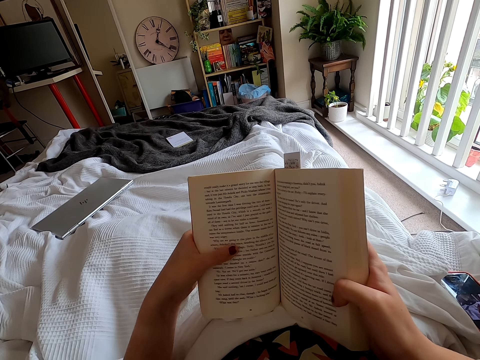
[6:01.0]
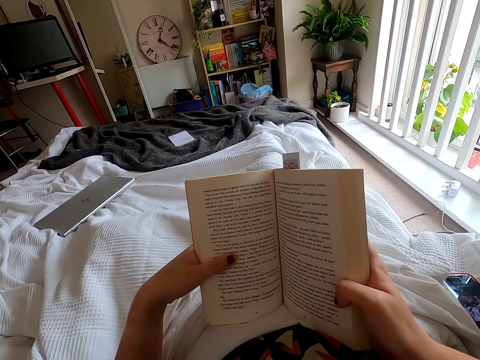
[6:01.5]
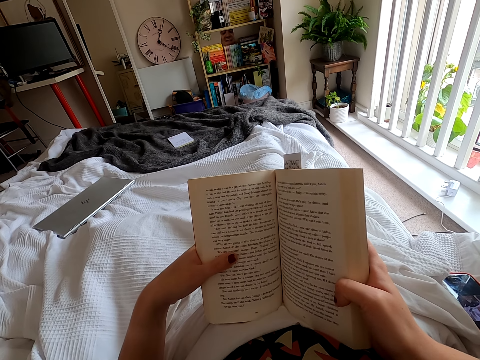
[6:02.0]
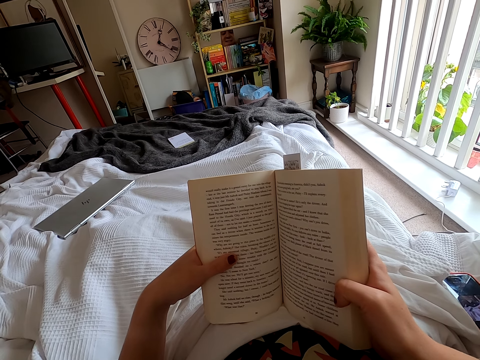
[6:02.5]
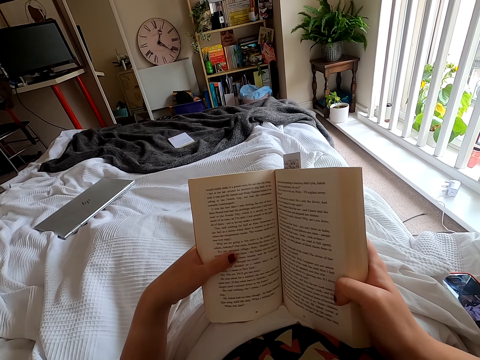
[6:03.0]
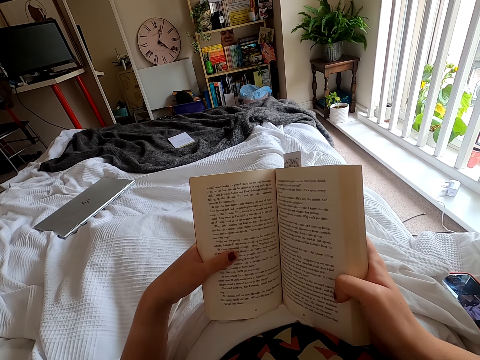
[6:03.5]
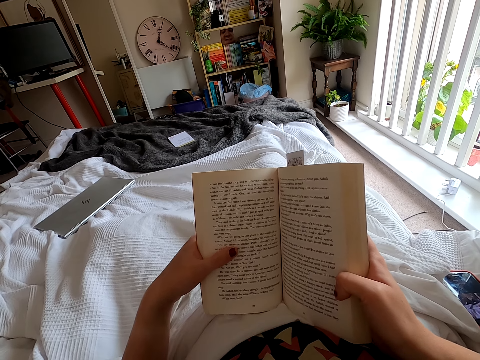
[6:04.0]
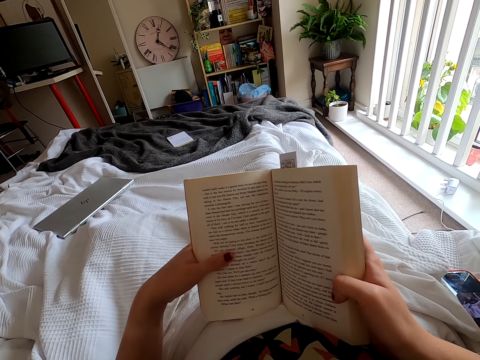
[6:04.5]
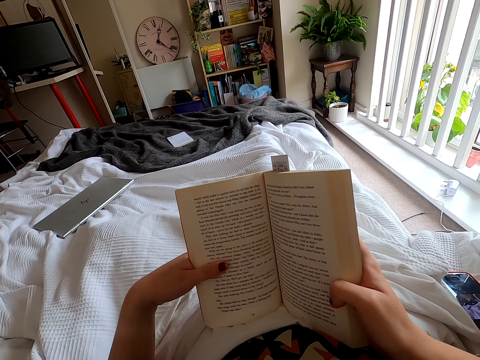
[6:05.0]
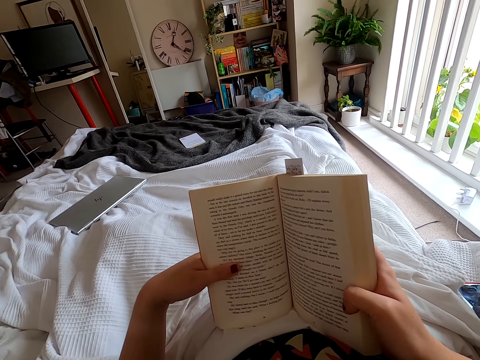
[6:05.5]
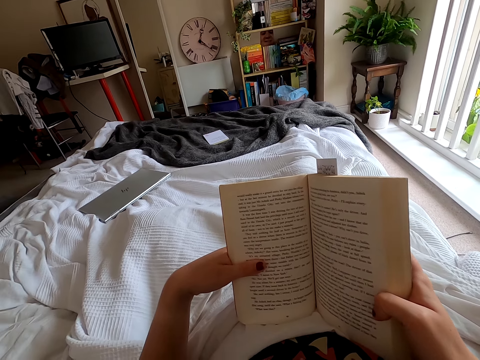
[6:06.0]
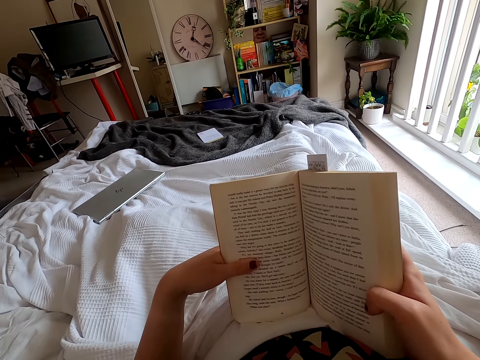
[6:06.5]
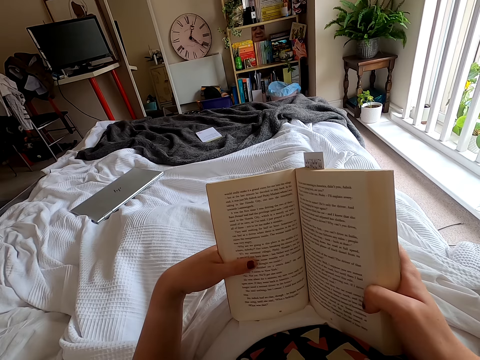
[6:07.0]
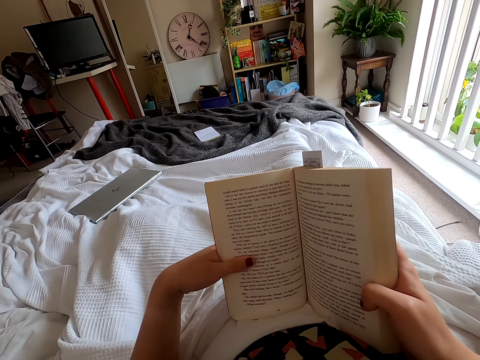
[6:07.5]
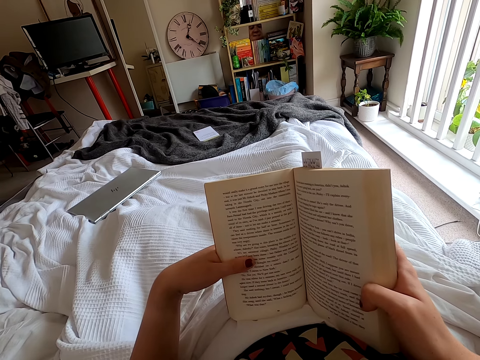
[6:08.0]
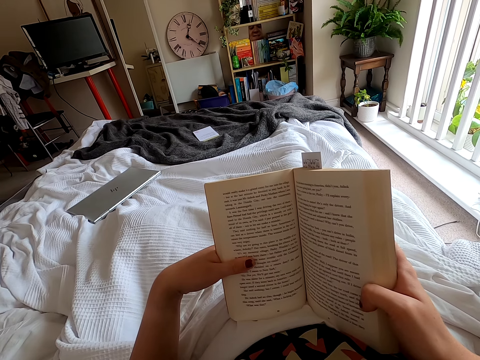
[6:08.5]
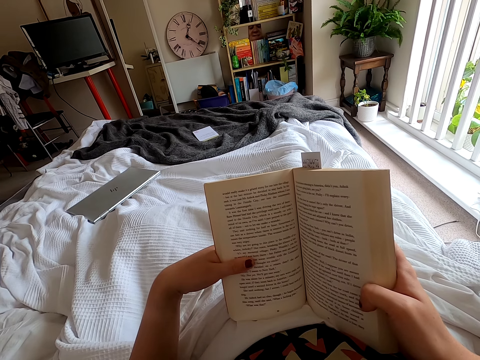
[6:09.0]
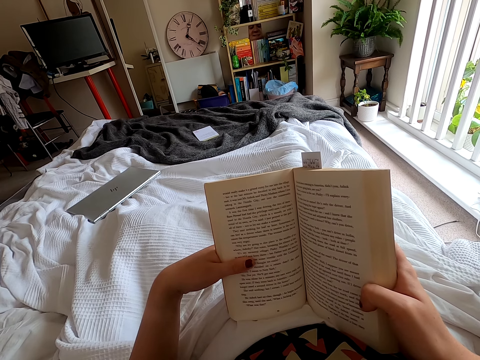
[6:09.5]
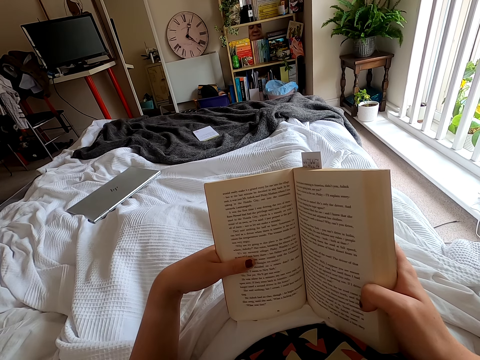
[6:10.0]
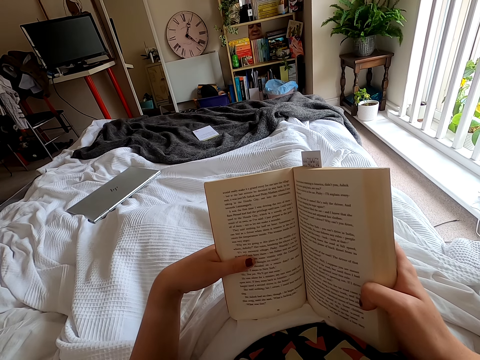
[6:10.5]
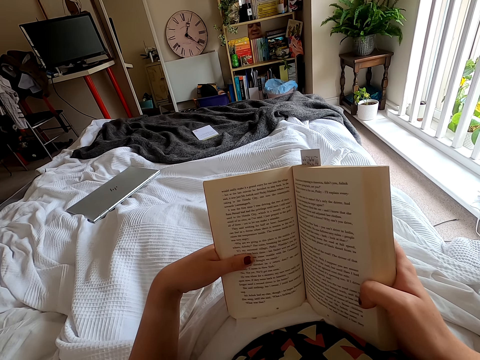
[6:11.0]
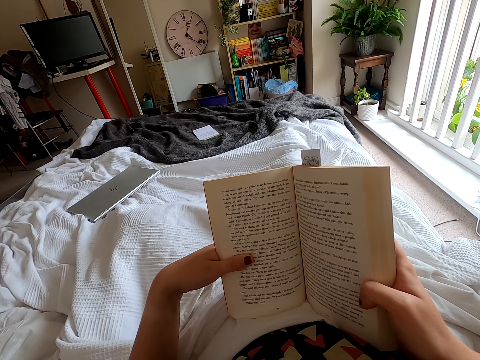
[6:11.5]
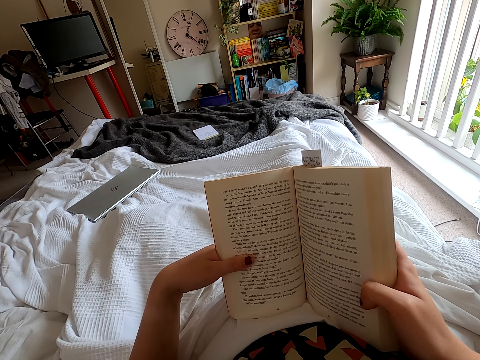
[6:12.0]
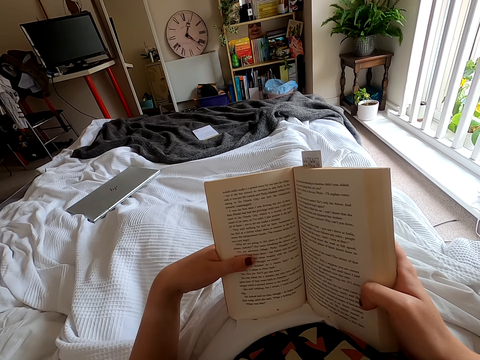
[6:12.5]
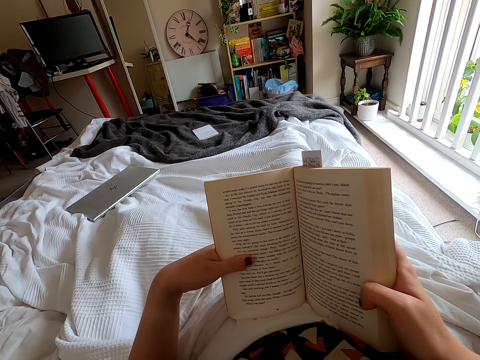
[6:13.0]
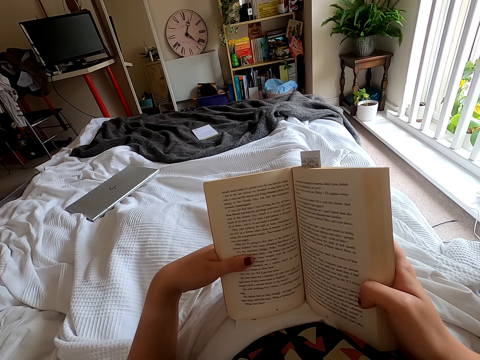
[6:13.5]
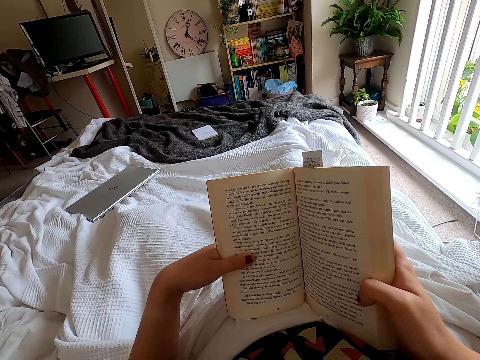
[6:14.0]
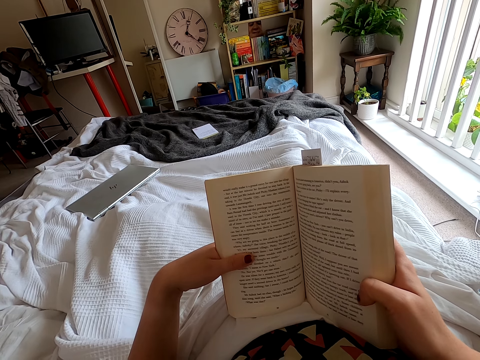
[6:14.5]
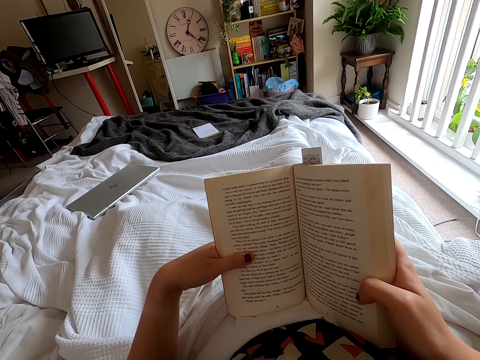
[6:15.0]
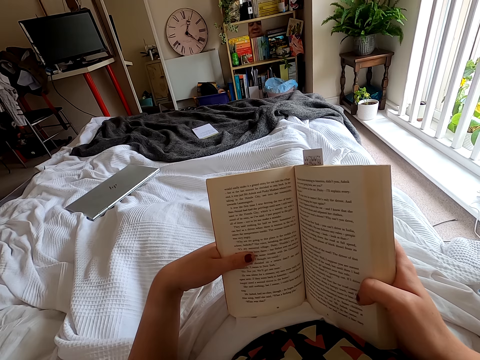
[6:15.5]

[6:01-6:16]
The camera wearer reads the book. They look around. They peruse the book.

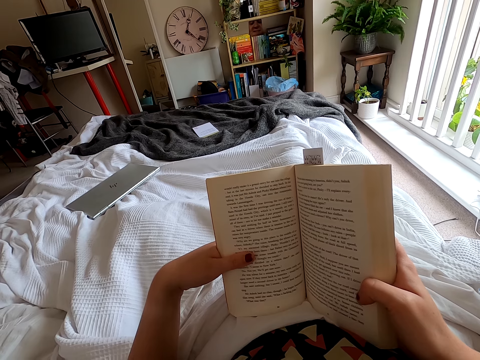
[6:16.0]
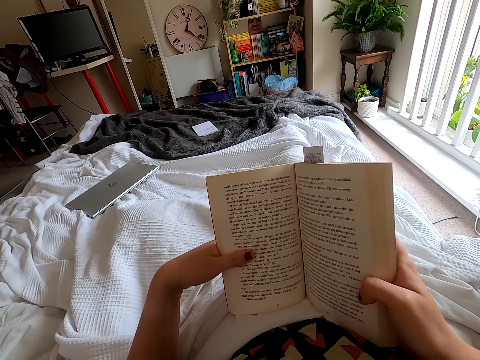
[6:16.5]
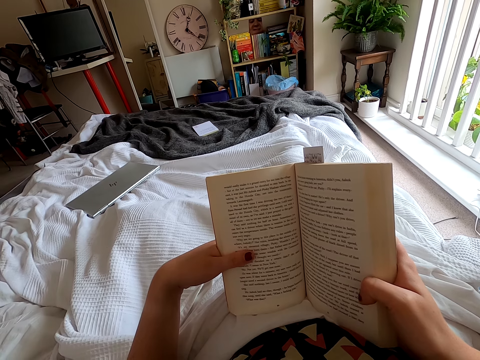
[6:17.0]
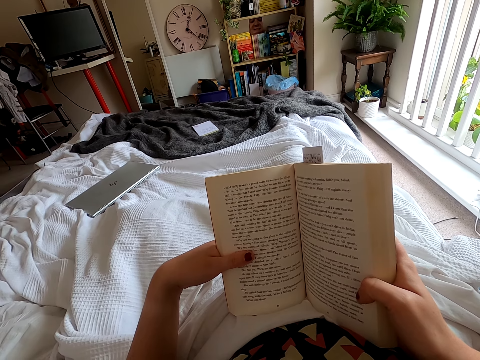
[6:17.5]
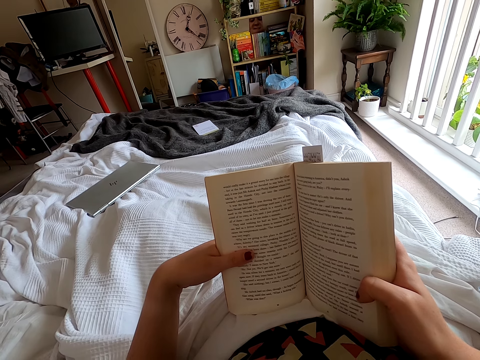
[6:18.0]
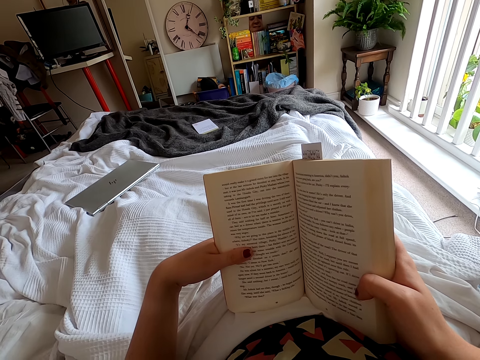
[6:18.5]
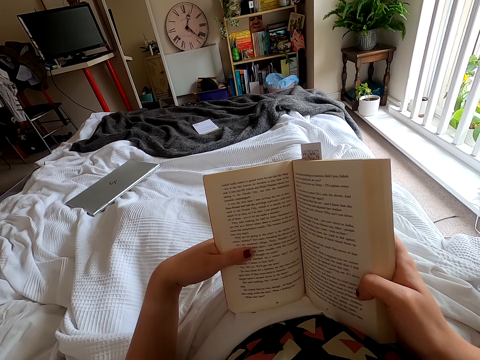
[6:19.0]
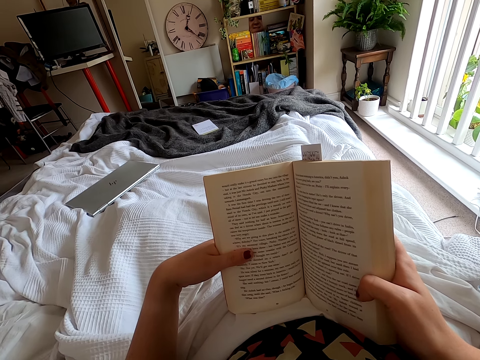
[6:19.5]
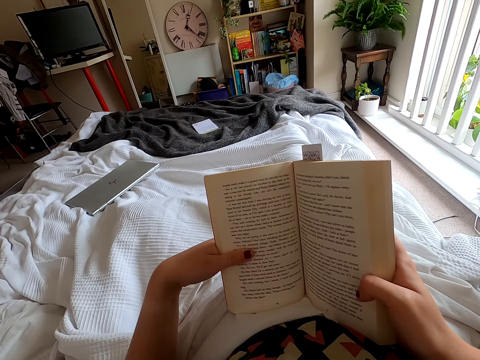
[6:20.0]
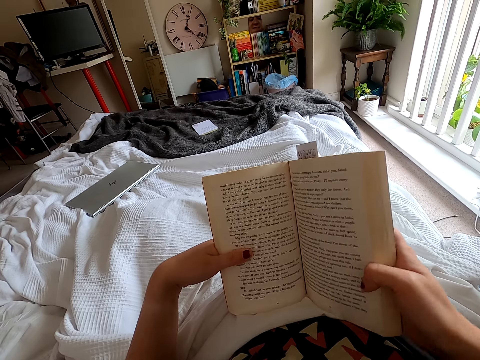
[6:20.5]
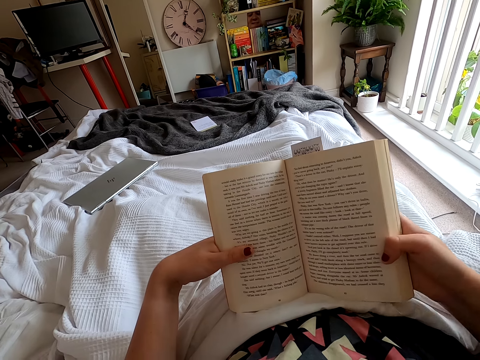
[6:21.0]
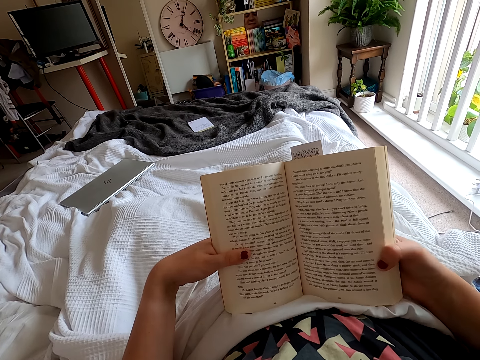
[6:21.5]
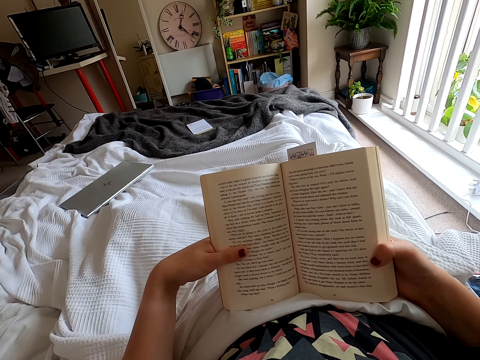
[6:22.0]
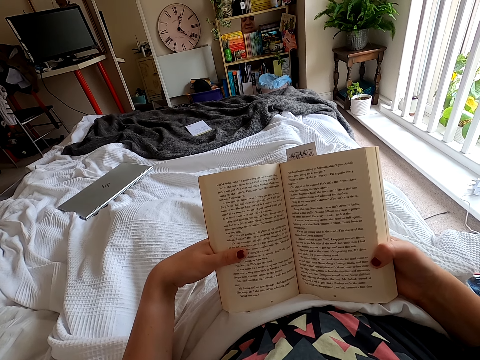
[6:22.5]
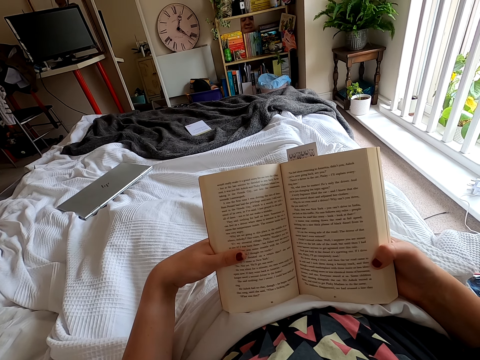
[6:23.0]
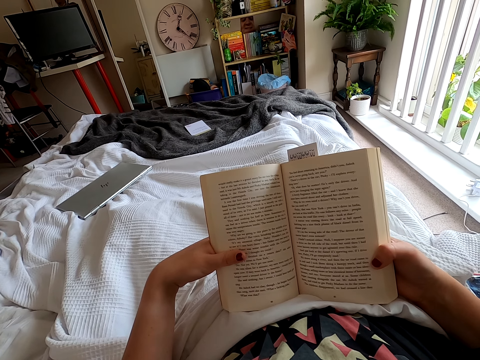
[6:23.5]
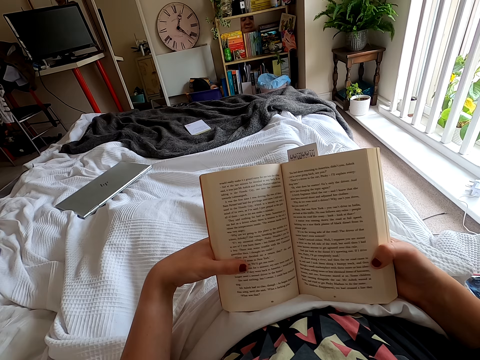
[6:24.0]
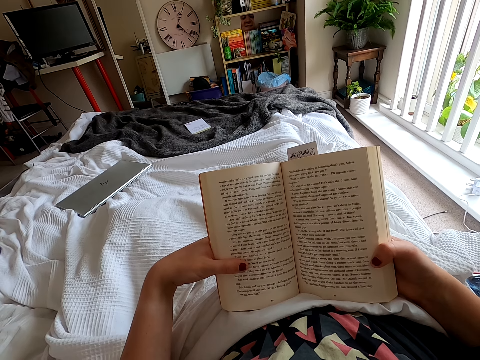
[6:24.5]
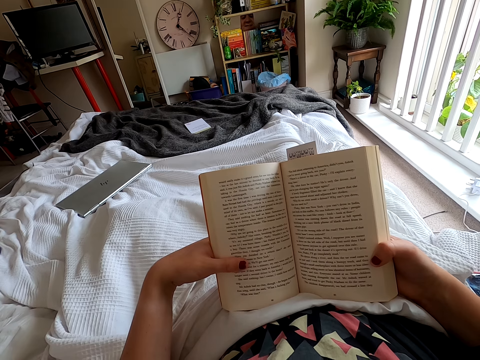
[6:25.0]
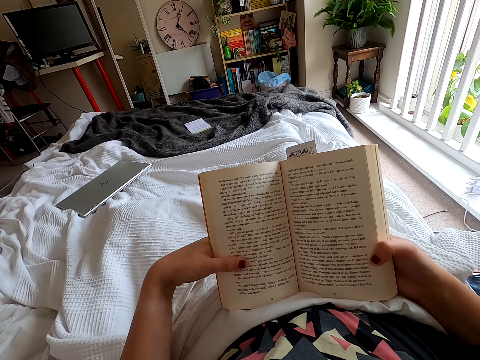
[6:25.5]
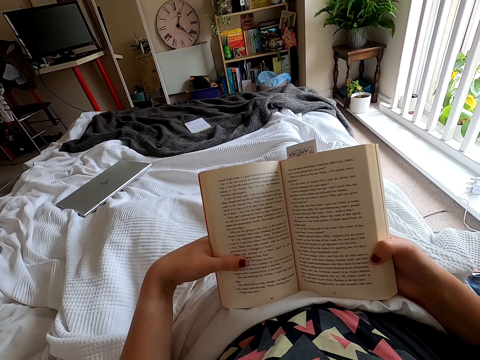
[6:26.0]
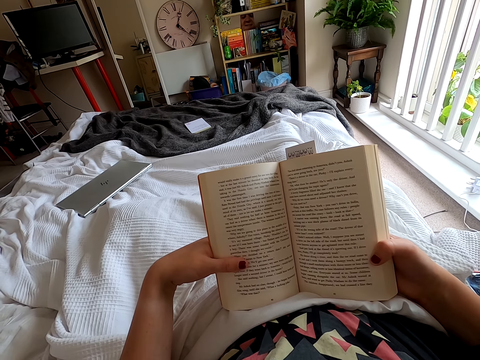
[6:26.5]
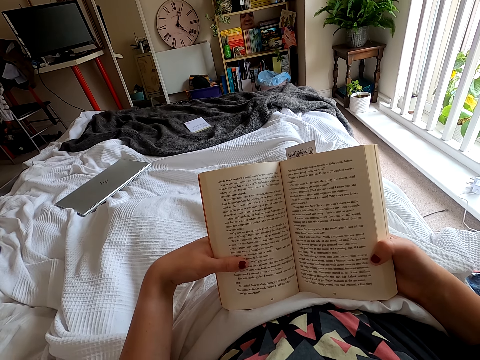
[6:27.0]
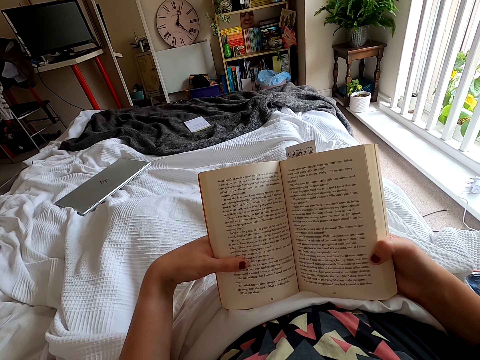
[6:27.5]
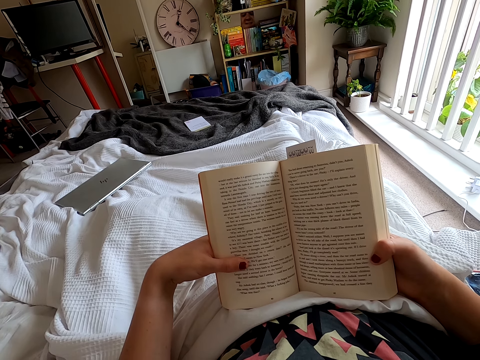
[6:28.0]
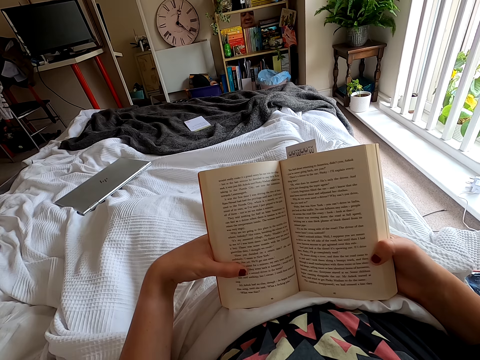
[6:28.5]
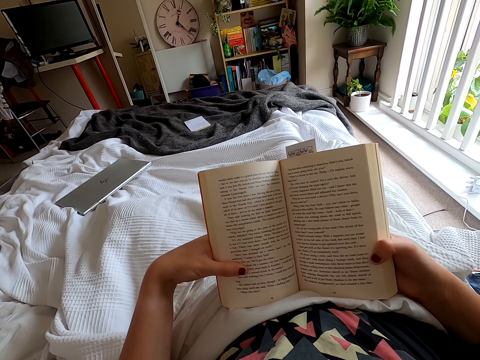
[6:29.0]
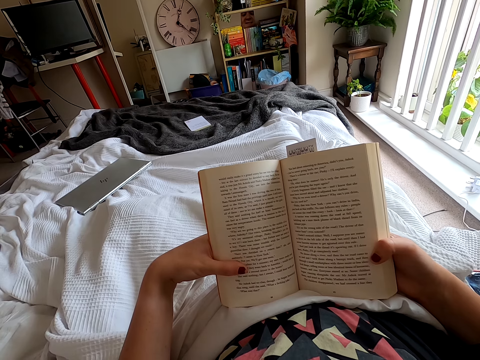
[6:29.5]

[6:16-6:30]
The camera wearer moves a book. They peruse the book.
